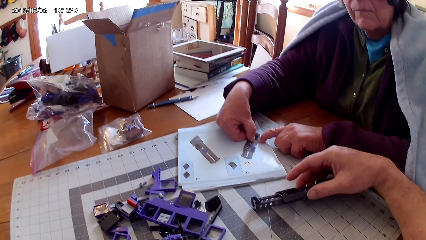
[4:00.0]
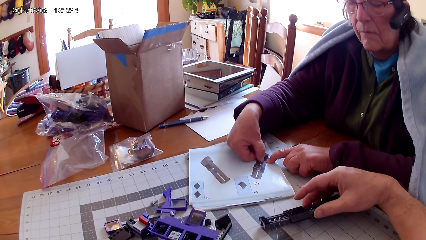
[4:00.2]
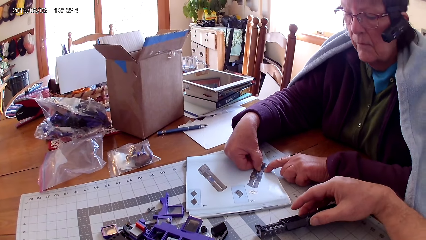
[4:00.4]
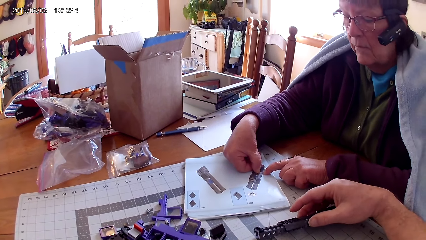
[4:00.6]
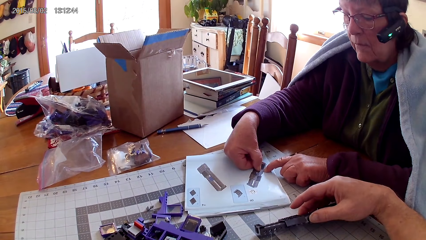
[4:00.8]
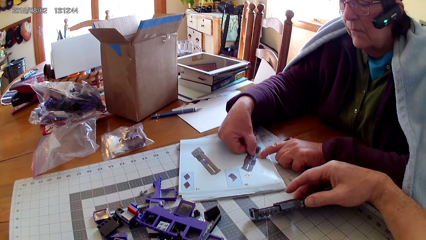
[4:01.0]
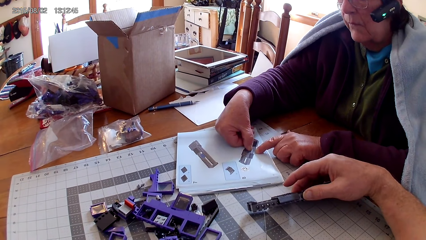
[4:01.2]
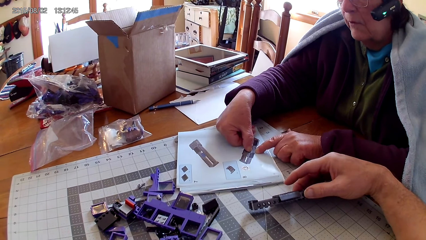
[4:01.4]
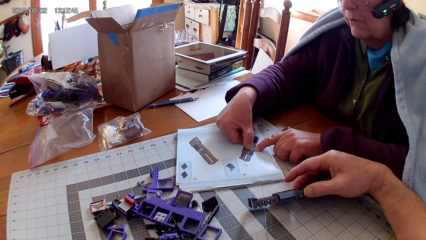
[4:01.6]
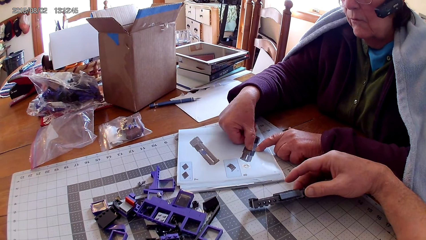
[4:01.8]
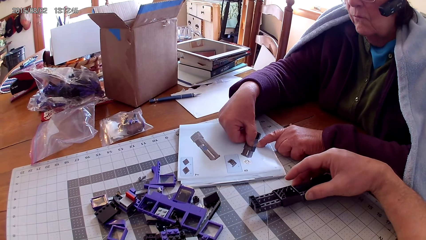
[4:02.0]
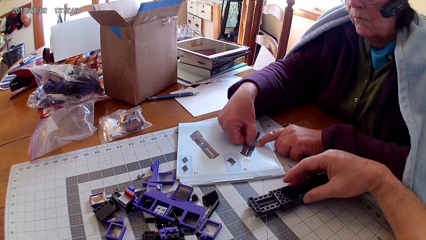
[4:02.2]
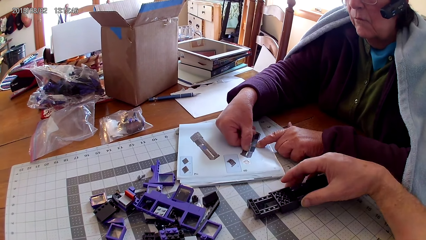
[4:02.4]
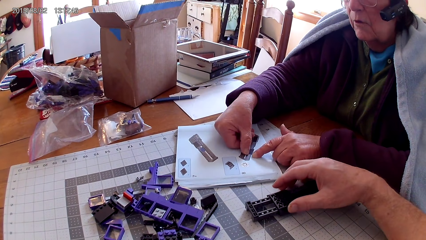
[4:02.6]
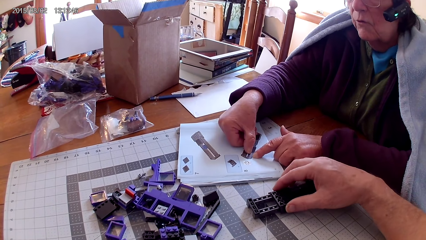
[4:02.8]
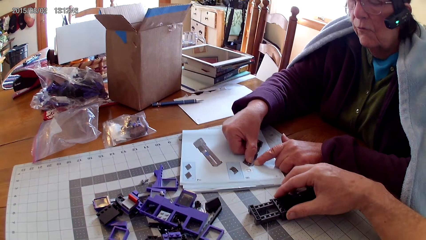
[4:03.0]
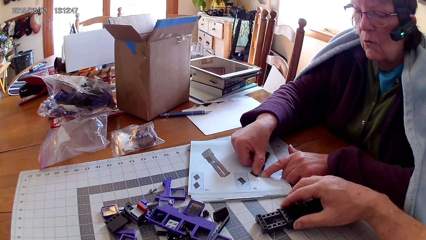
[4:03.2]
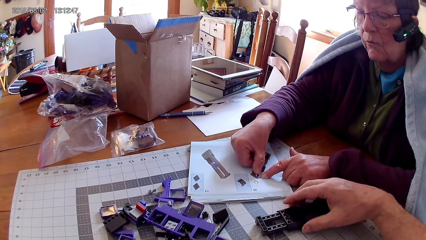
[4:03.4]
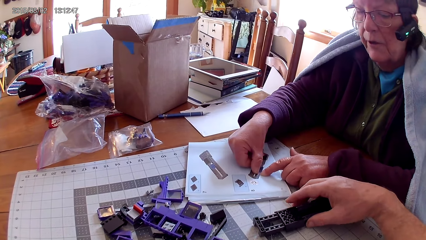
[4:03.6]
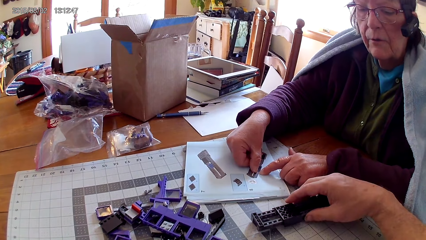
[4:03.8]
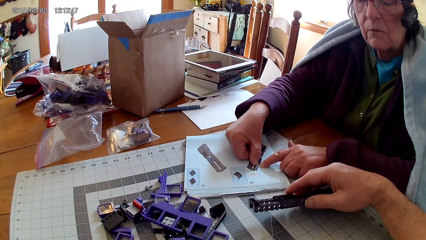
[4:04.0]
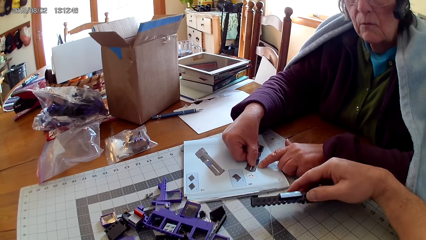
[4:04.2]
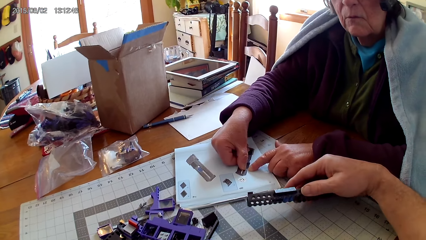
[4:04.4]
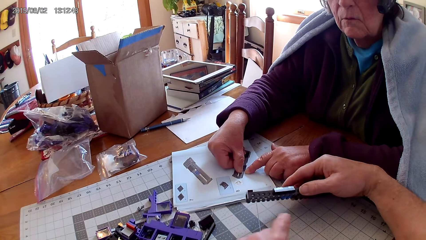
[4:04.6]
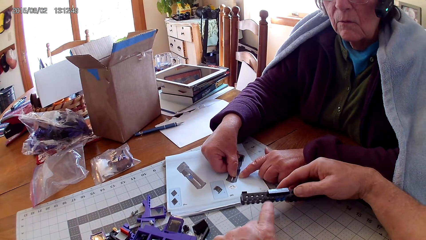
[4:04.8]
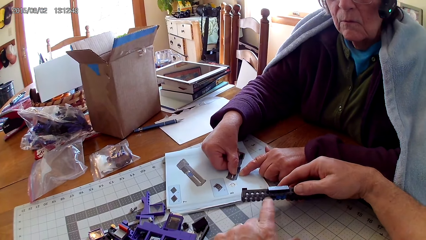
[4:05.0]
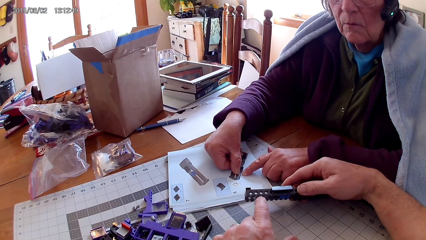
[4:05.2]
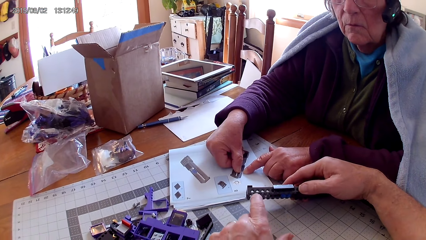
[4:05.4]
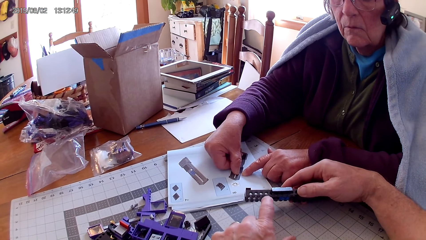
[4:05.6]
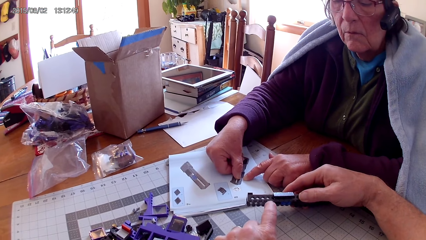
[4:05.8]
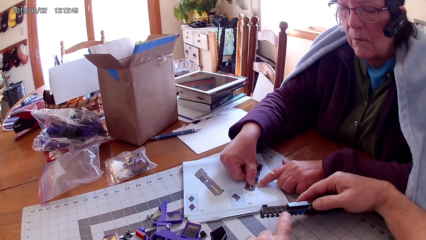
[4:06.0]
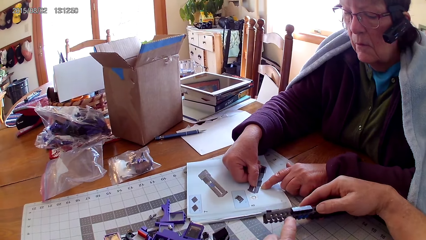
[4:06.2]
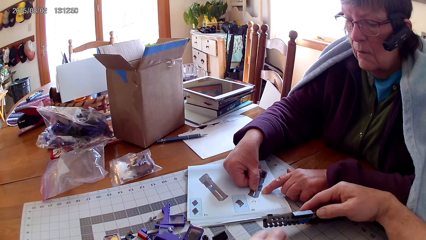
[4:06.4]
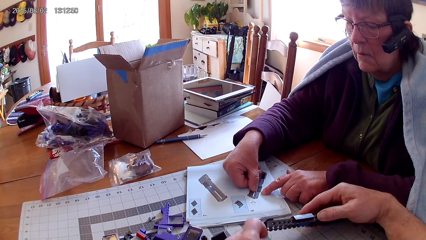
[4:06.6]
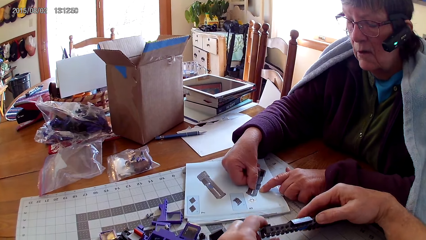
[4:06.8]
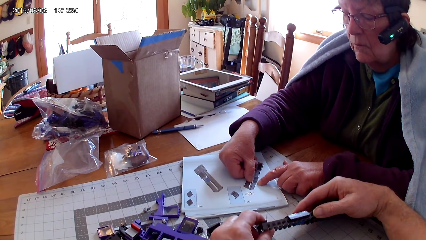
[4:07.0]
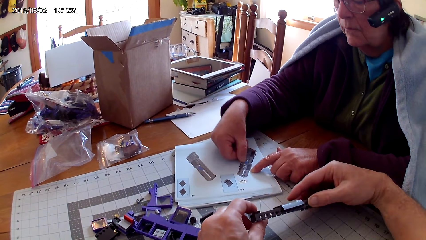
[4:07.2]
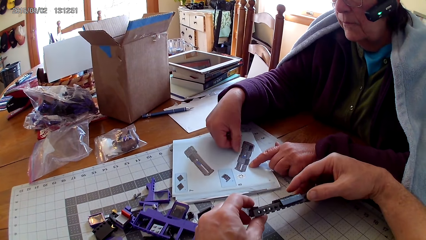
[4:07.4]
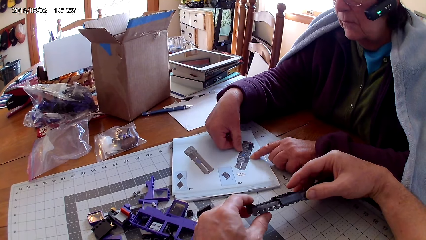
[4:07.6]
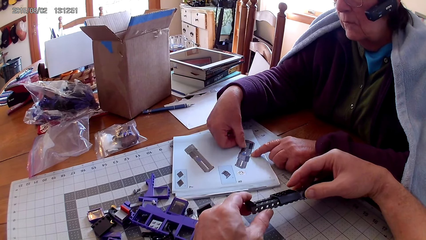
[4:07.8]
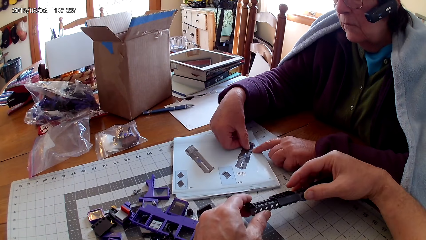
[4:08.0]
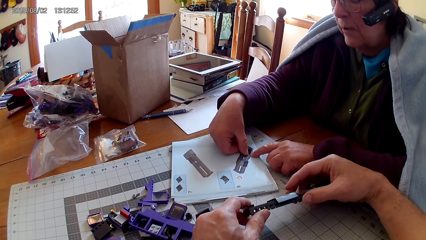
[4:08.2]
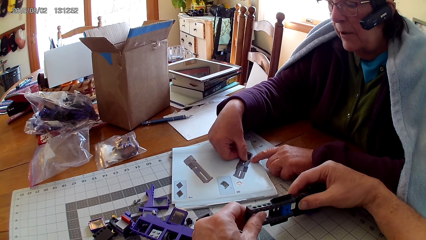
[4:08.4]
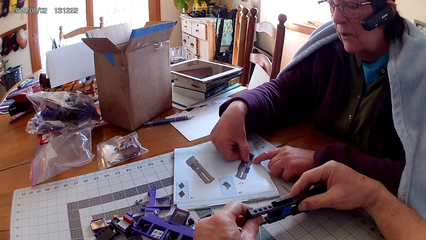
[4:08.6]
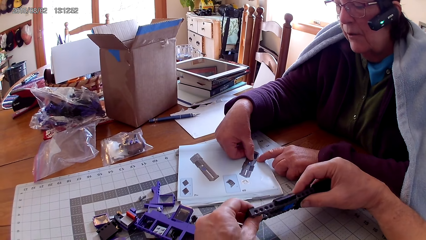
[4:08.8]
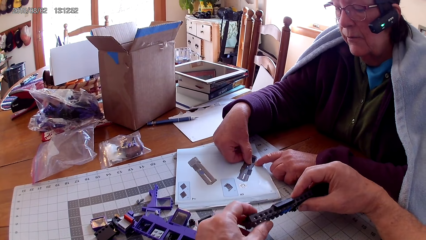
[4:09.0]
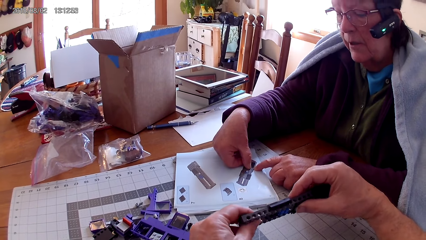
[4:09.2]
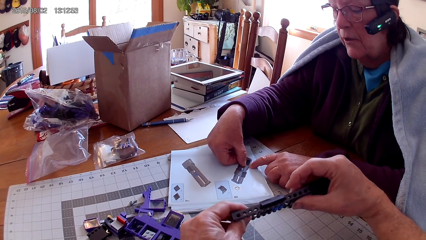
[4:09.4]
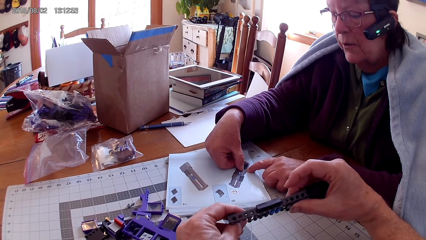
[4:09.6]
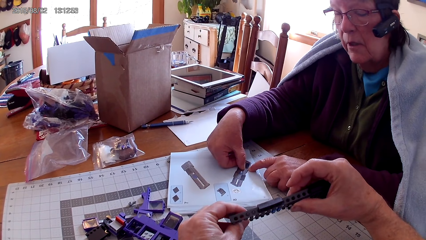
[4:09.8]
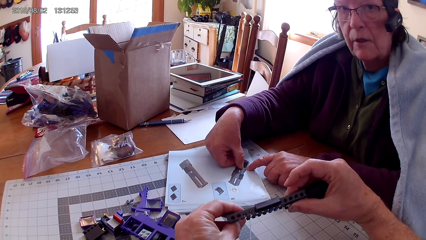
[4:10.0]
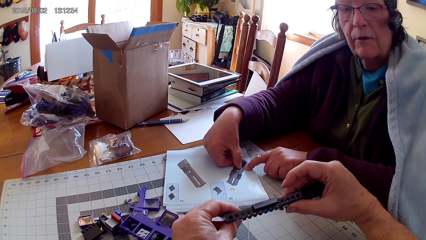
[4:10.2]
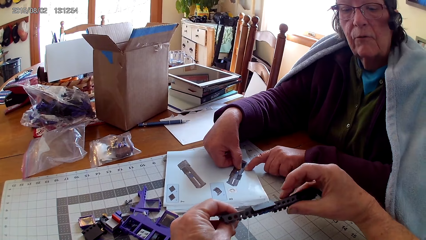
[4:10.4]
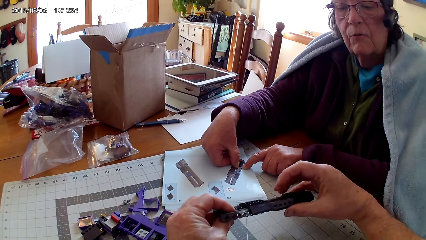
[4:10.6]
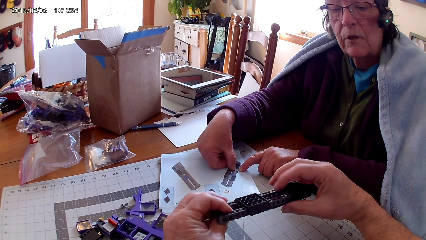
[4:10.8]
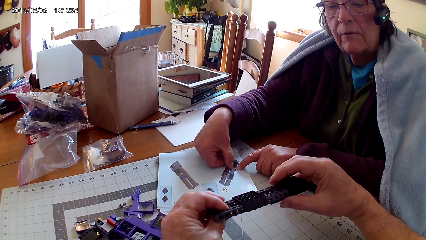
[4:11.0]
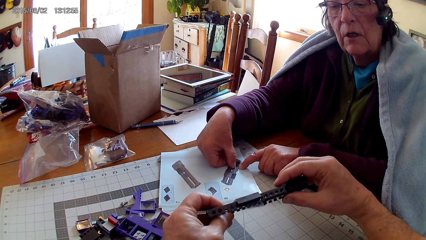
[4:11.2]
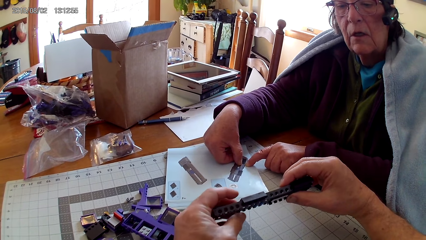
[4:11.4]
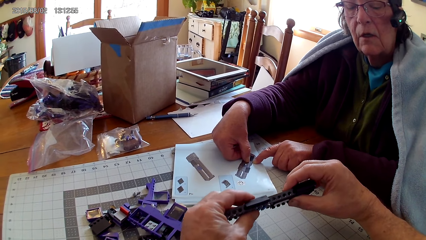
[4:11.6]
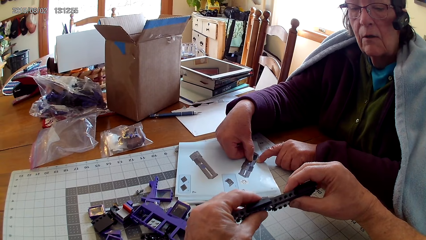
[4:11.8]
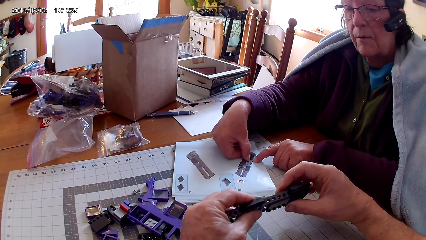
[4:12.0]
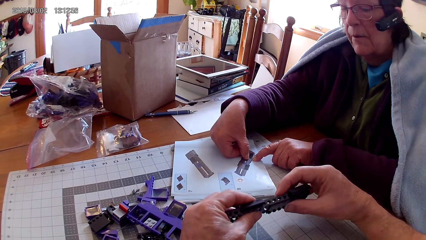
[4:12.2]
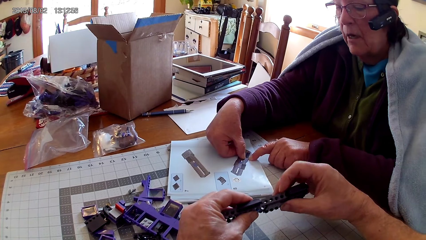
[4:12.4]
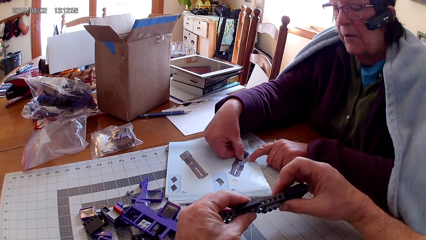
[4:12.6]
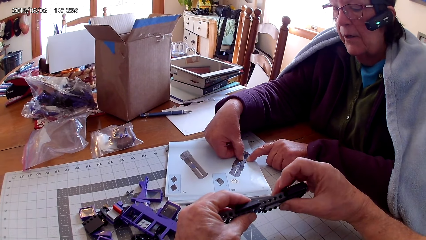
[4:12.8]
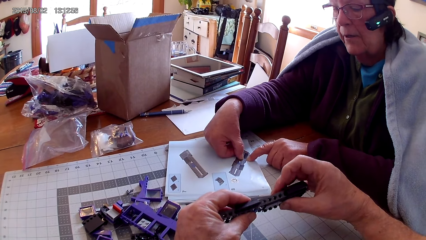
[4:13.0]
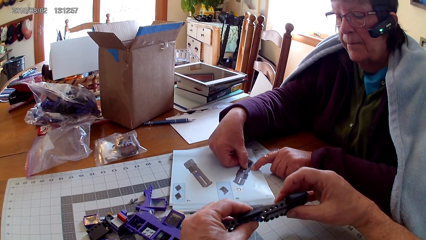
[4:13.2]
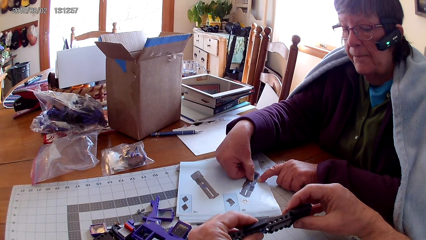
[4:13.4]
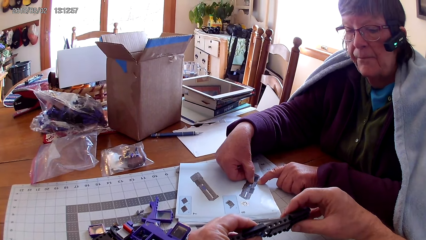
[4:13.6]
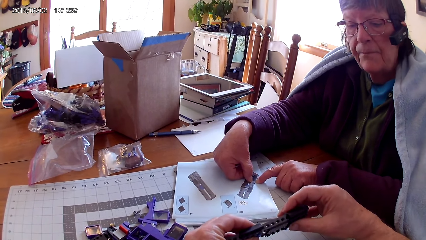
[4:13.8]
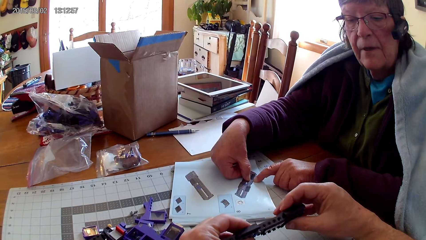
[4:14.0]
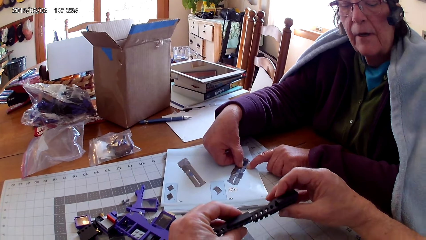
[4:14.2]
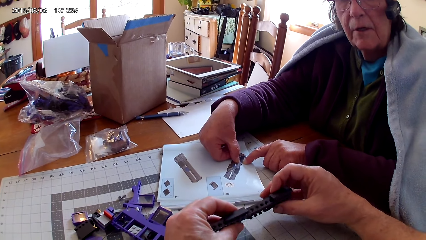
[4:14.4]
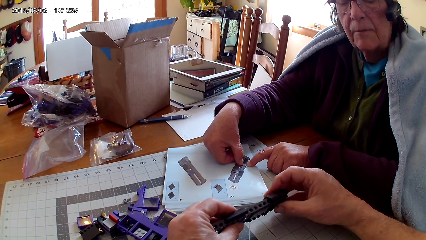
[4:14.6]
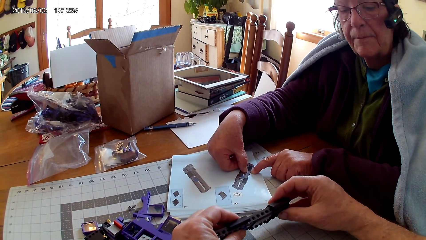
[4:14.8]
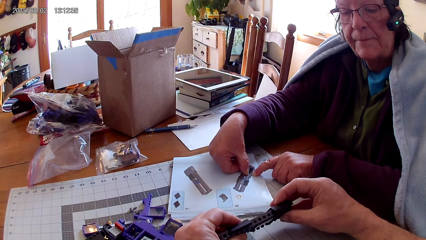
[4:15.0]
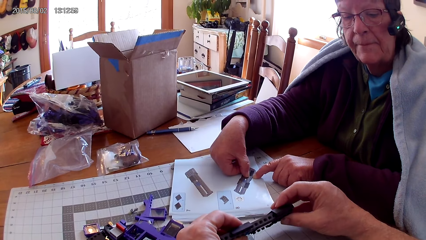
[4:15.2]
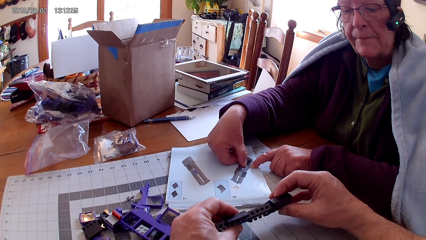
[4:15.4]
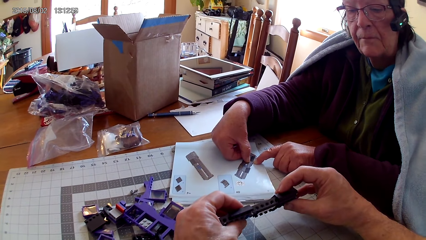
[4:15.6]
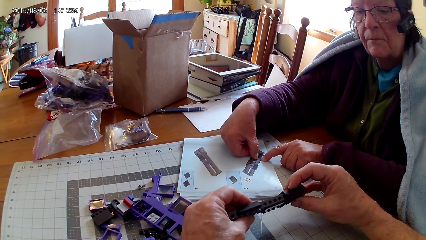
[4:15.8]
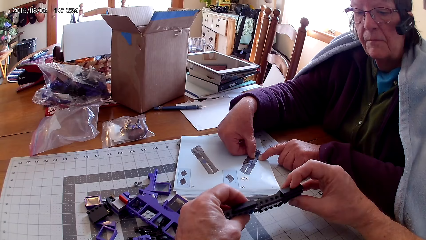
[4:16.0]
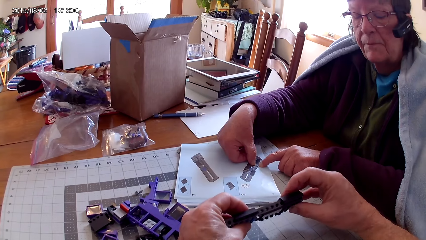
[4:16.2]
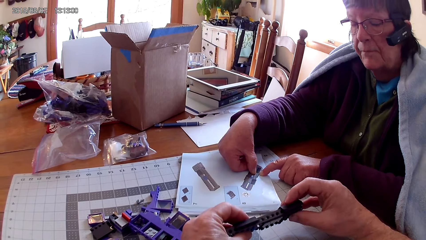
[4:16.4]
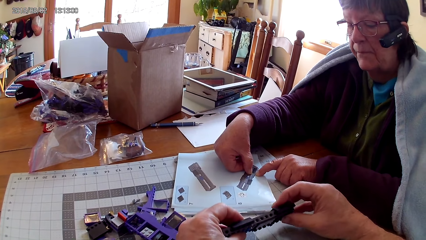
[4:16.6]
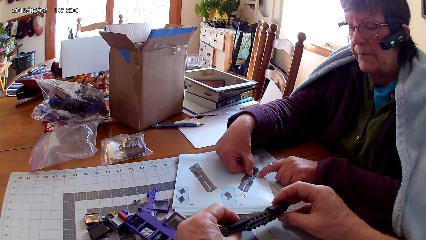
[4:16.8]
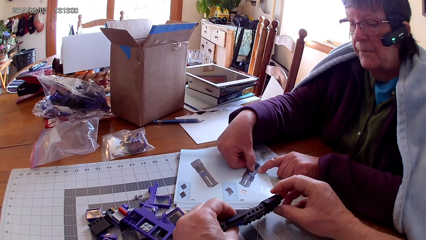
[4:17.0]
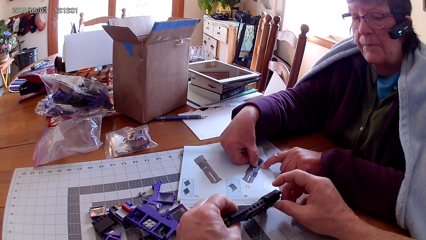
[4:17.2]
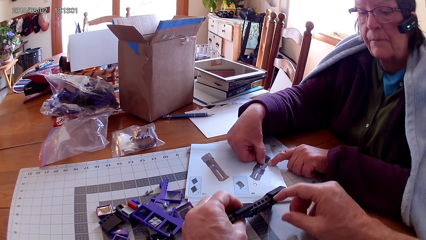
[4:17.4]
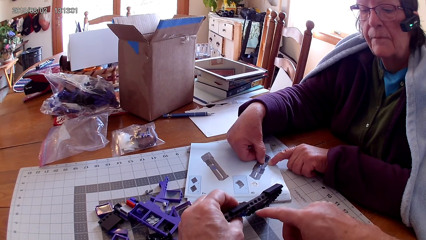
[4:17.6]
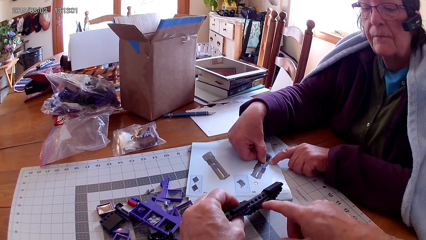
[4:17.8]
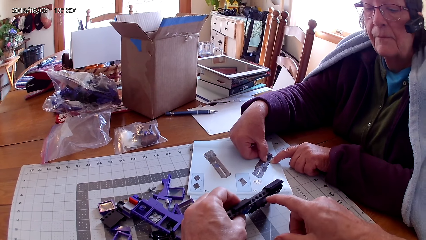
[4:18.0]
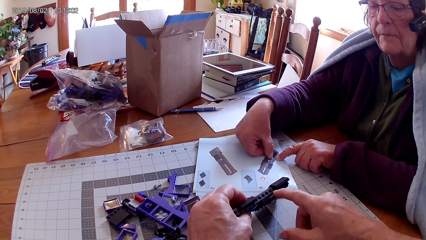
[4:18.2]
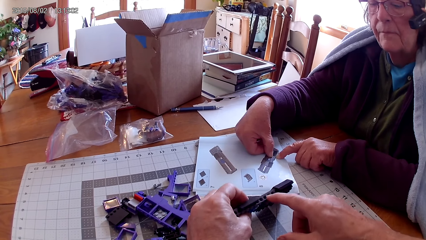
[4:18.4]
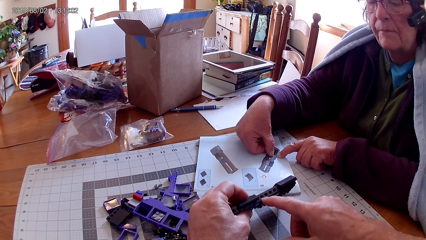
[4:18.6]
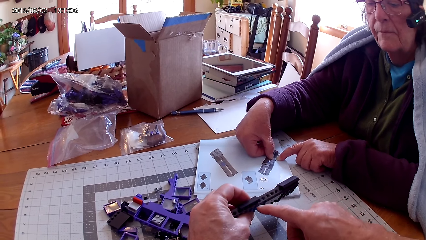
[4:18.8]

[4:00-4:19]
The camera wearer looks around. A person looks at the picture in the manual. The camera wearer looks at something. They point at something. The person looks in the manual. The camera wearer looks at something. The person looks around. The camera wearer looks at something.
